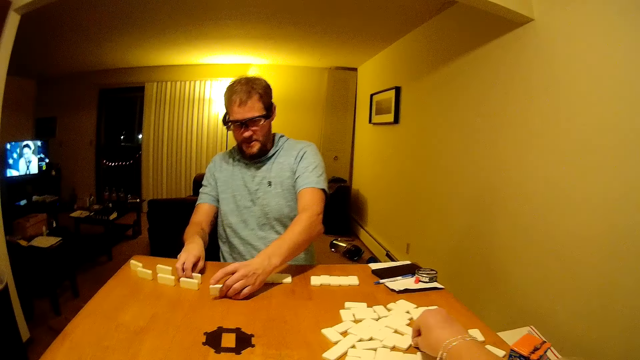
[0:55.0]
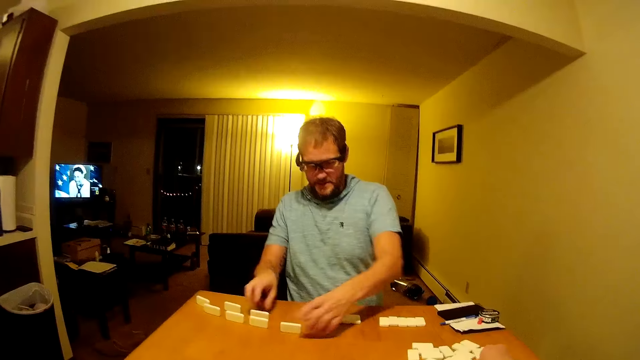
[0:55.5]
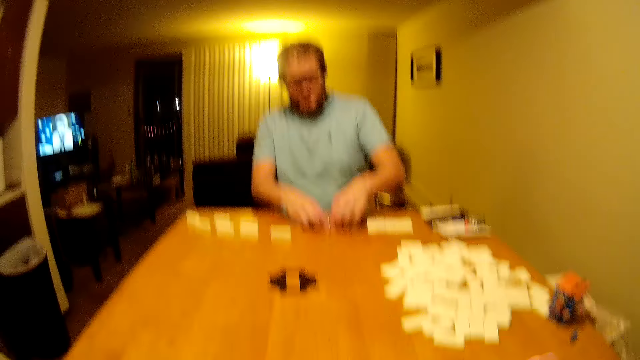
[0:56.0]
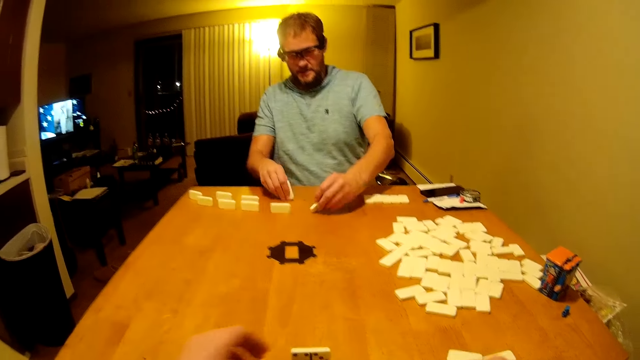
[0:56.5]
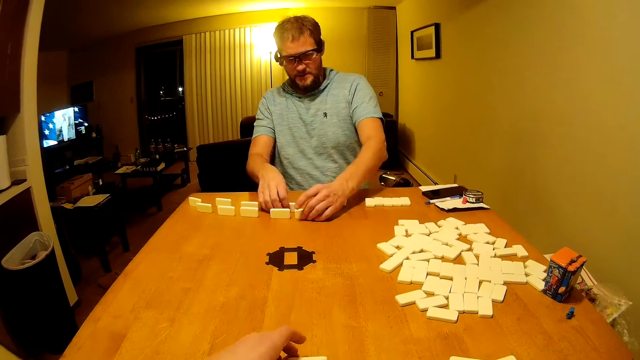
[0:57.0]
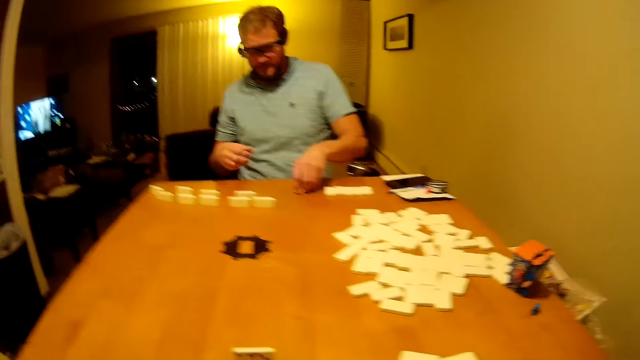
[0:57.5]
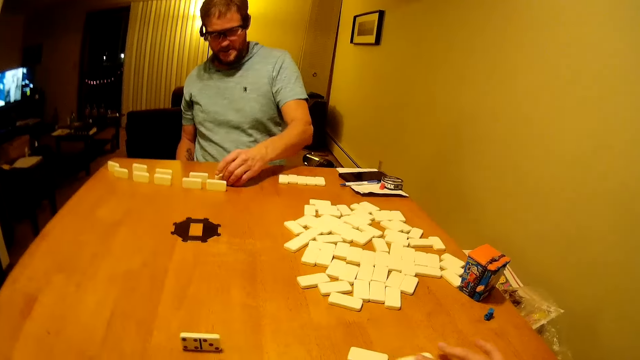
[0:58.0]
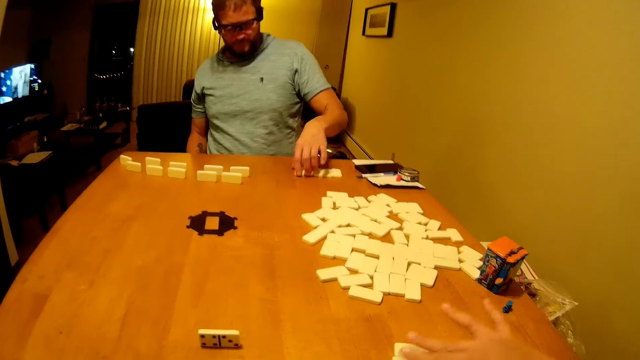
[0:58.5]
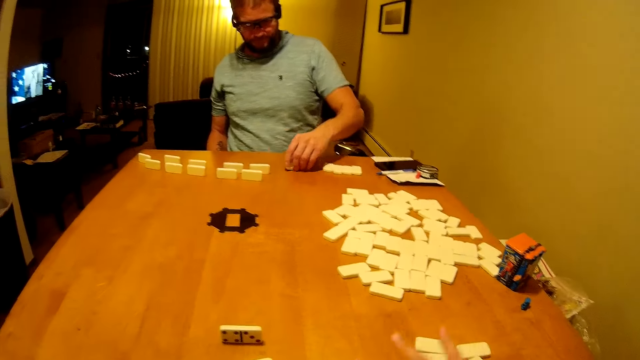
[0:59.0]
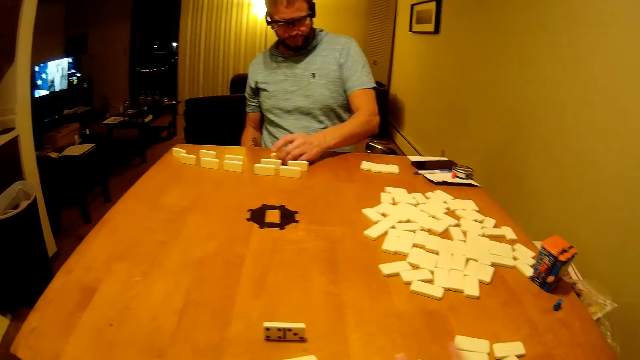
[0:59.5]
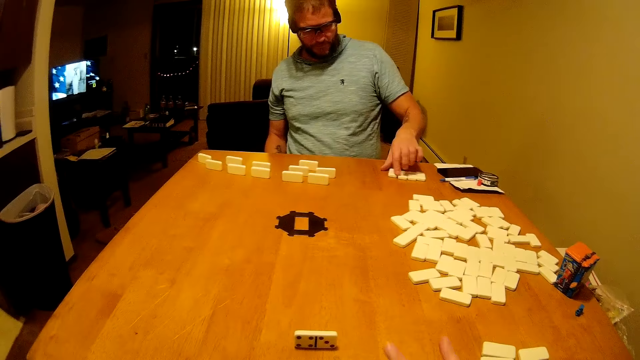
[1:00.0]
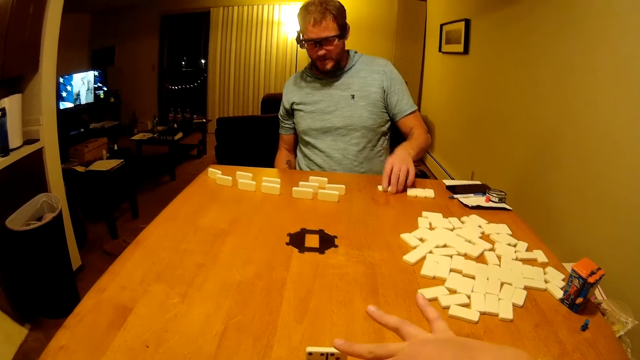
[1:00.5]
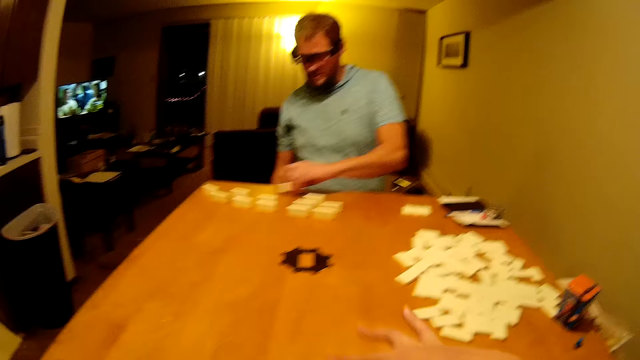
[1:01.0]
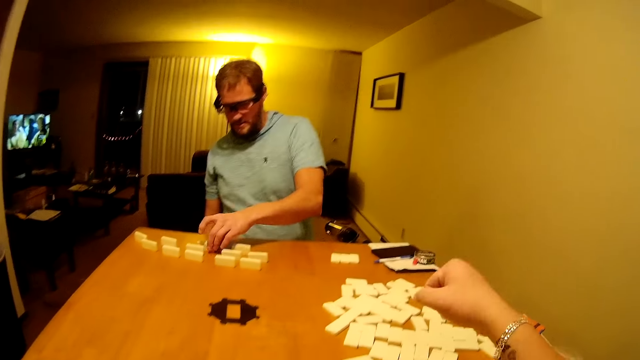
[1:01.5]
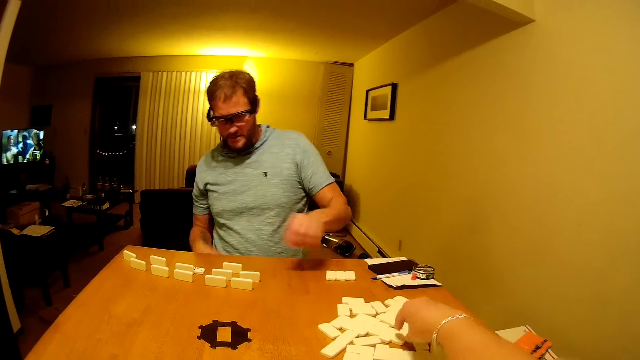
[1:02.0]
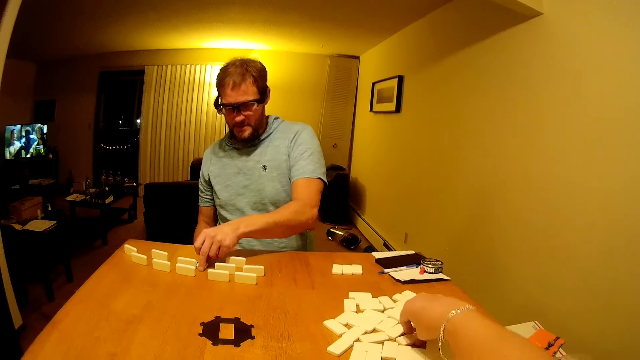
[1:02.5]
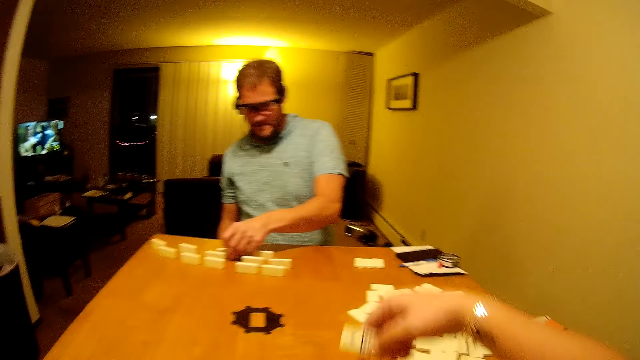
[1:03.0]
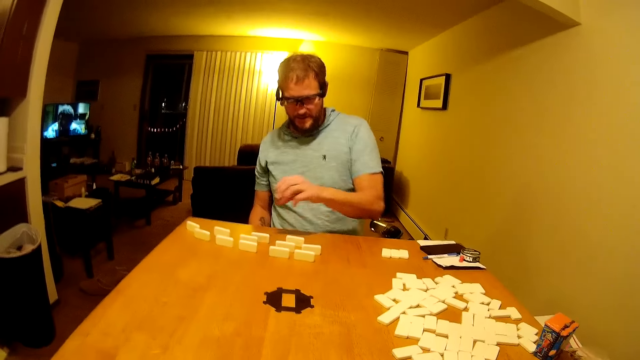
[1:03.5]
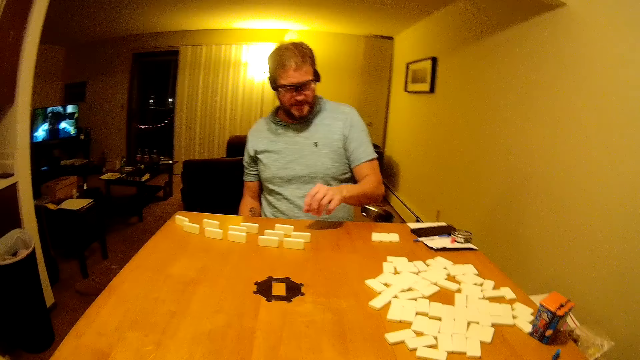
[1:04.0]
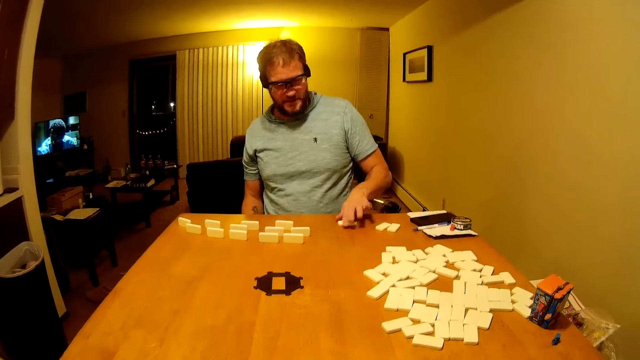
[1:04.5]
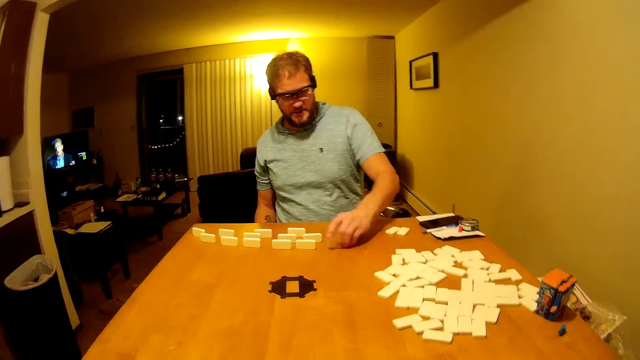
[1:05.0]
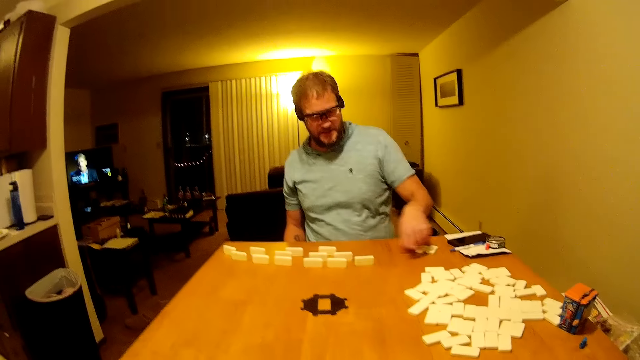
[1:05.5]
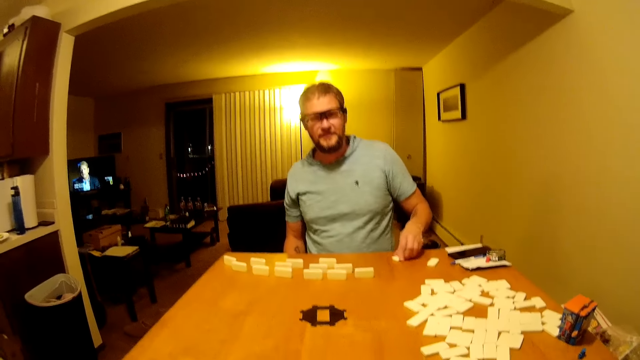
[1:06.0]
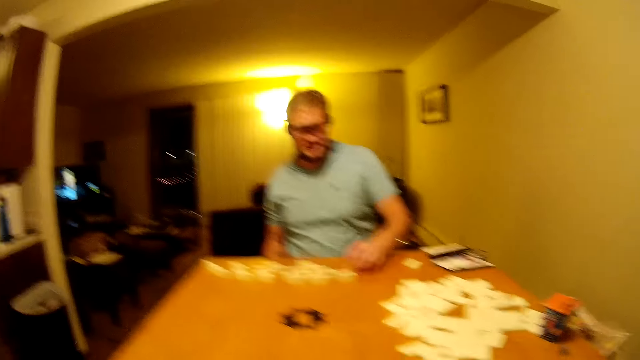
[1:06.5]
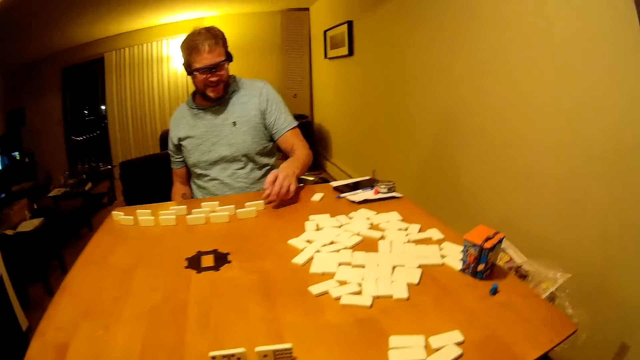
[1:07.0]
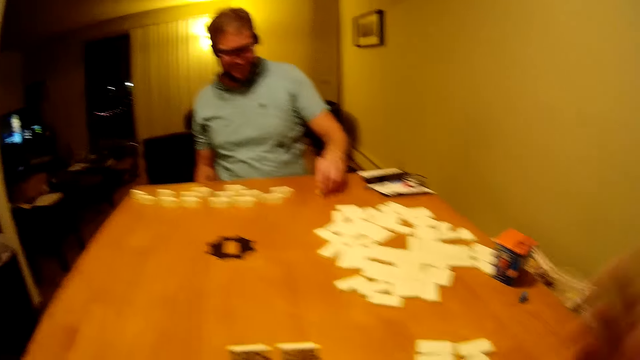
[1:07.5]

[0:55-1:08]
A man arranges the word game boards. The camera wearer arranges domino pieces on the table and moves the domino pieces on the table. They arrange the word game board. They pick up a domino piece and place the domino piece on the table. The man arranges the word game boards.

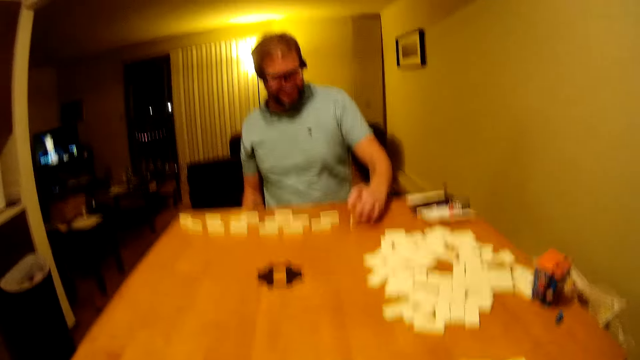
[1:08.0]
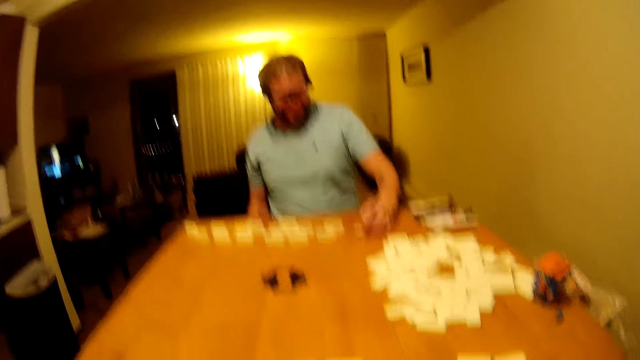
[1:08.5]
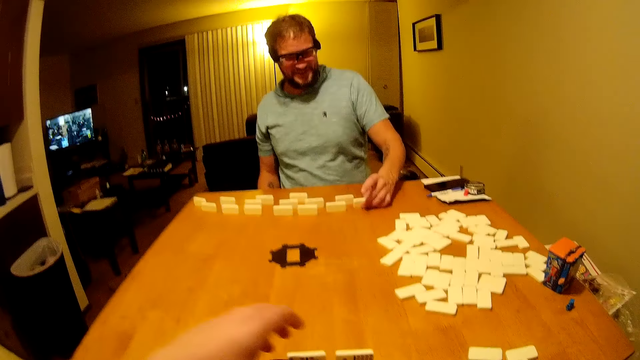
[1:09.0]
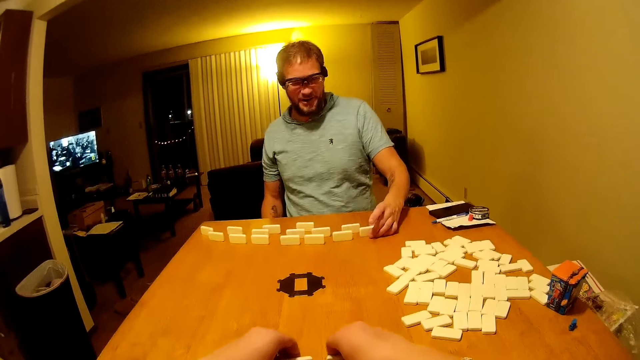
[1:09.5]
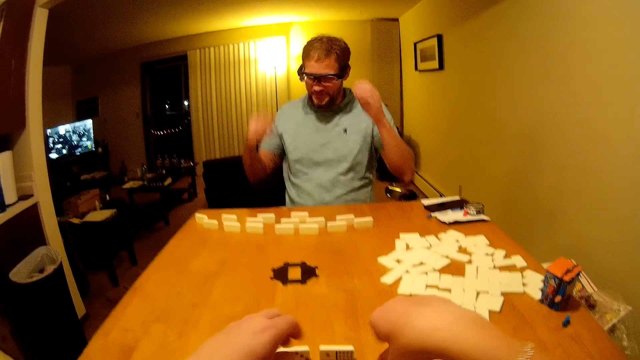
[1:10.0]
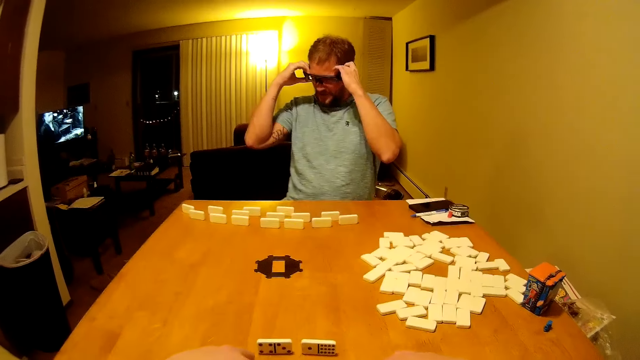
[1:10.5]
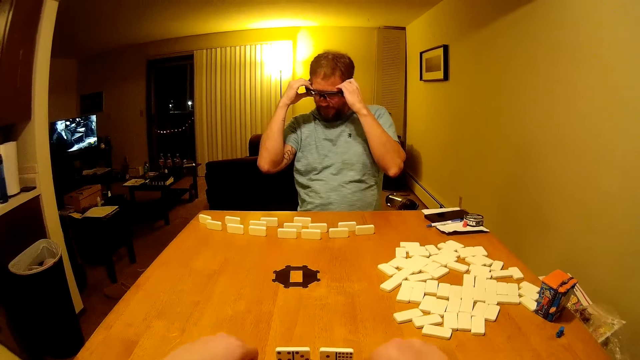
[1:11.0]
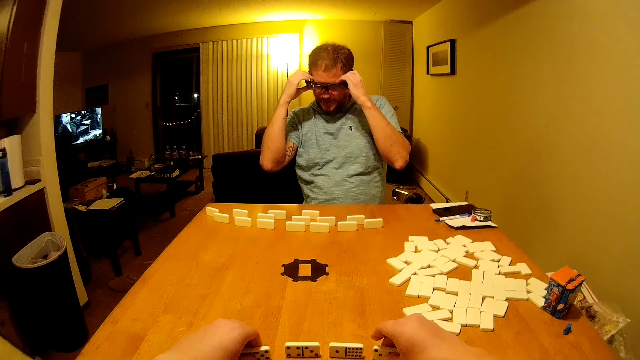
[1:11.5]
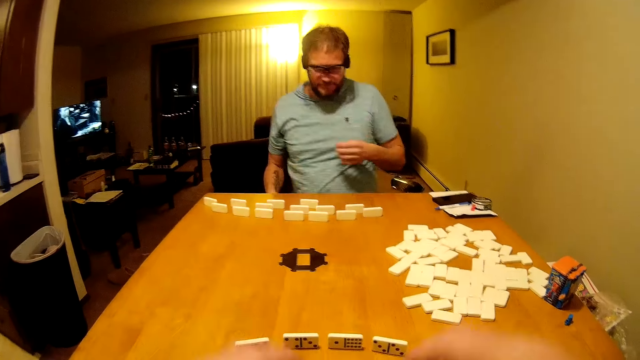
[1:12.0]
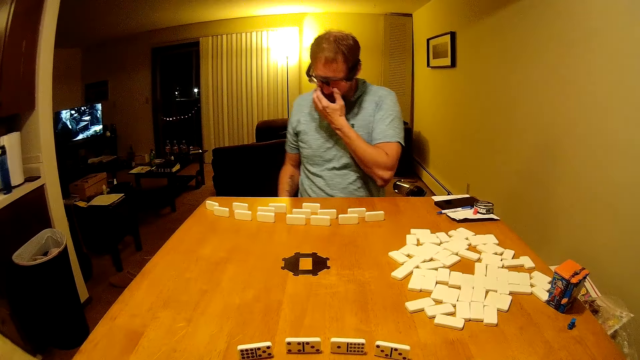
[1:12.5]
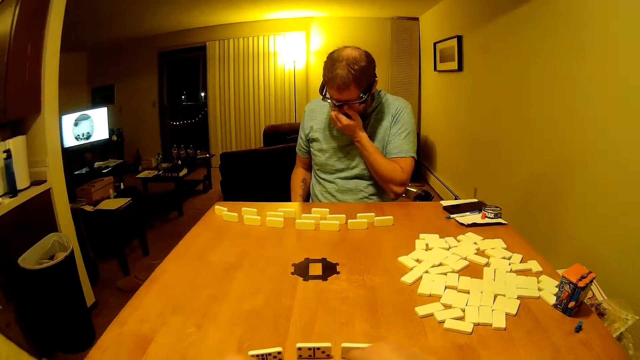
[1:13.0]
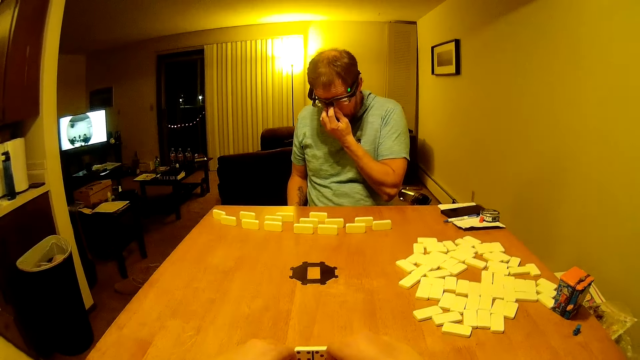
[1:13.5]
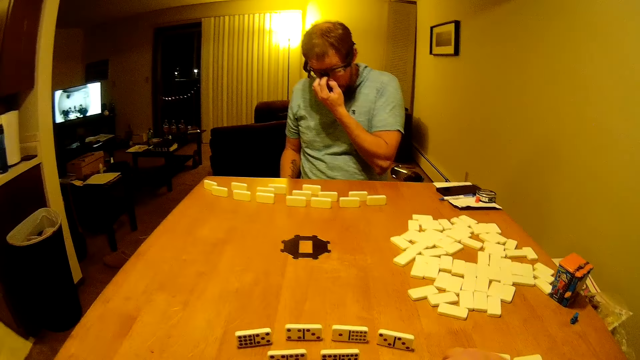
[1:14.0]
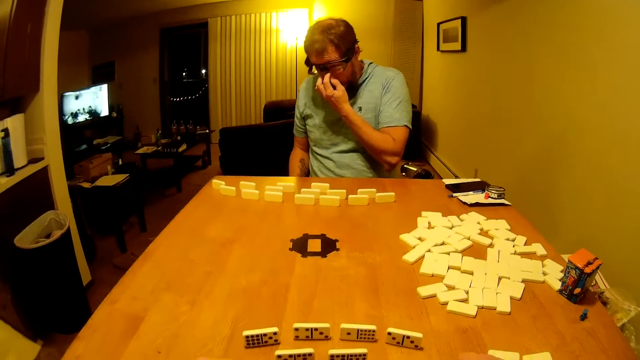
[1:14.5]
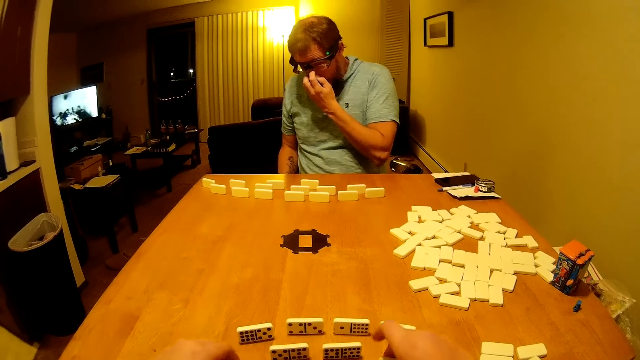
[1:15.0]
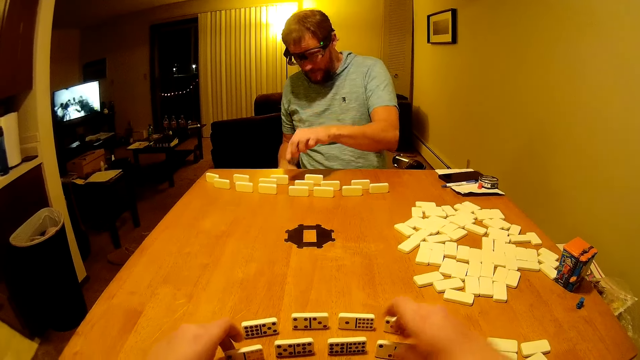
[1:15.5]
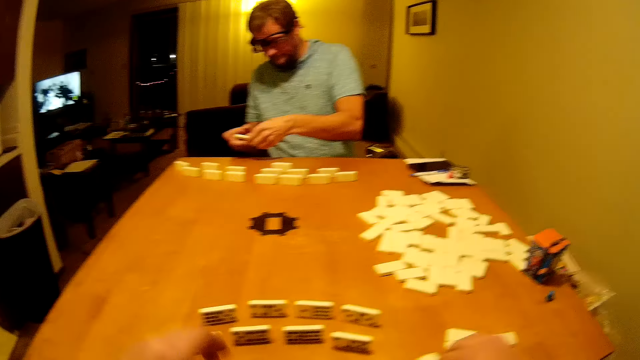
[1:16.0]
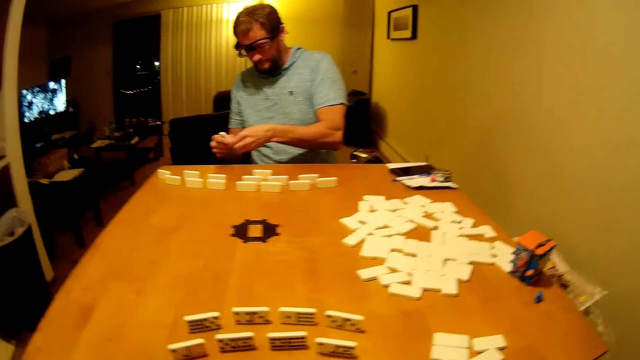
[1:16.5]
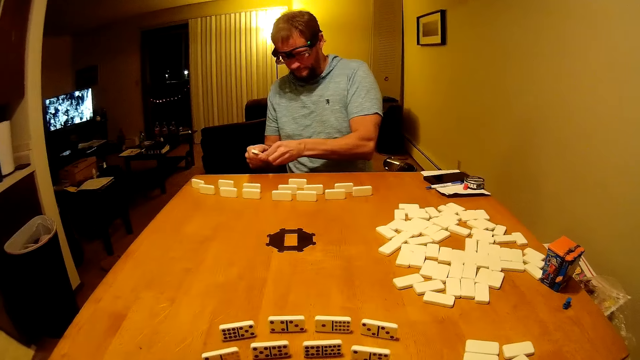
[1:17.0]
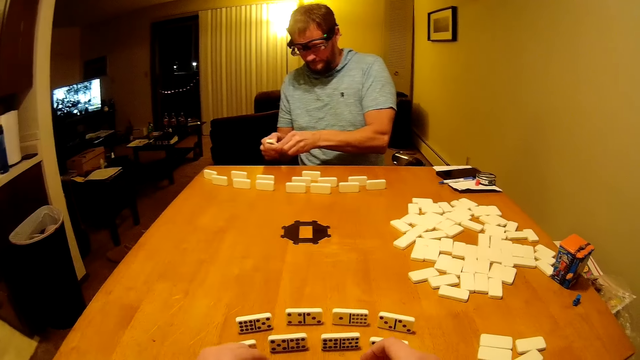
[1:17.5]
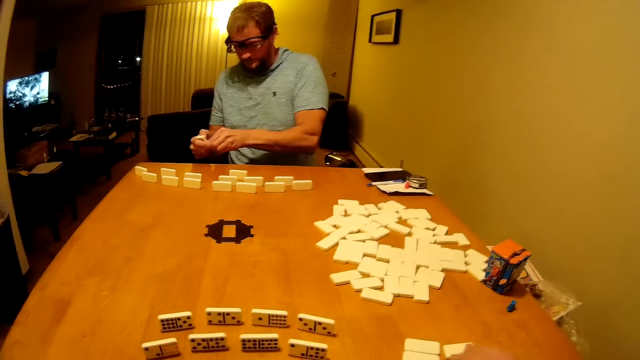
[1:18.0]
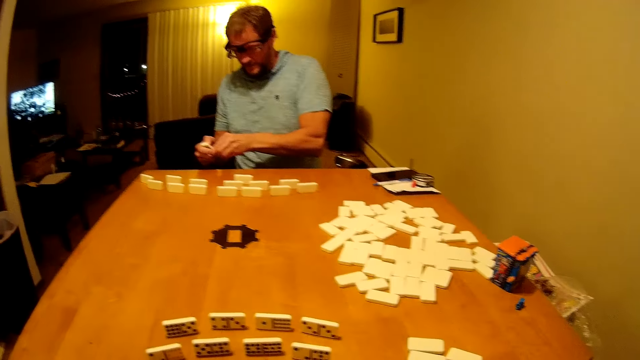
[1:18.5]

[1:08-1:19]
The camera wearer arranges domino pieces on the table and speaks to a man. The man adjusts the specs, scratches the face, and touches the face. He picks up a domino piece, adjusts the domino piece in the hand, and stares at the domino piece.
